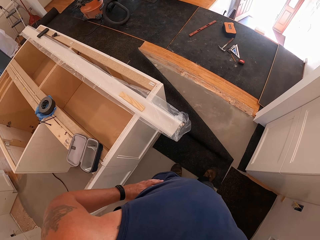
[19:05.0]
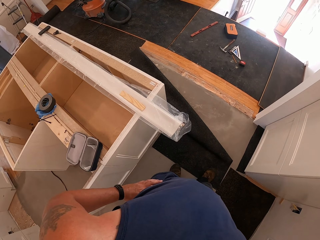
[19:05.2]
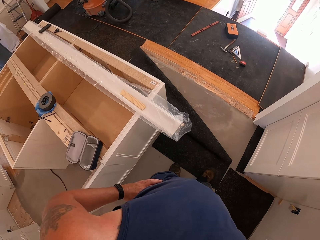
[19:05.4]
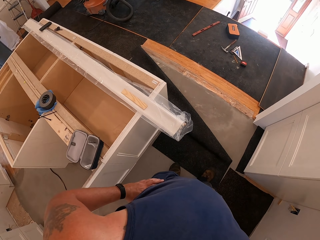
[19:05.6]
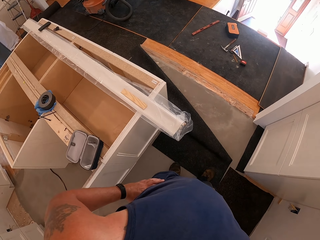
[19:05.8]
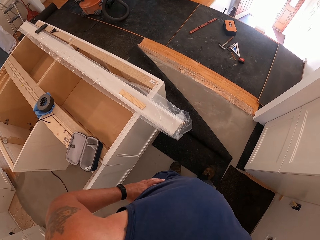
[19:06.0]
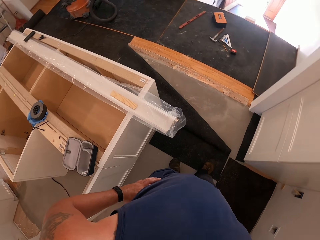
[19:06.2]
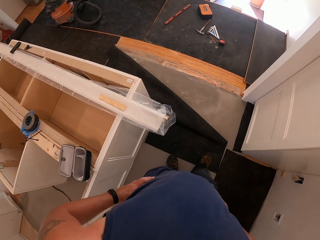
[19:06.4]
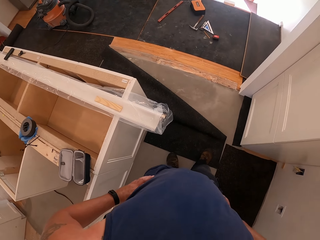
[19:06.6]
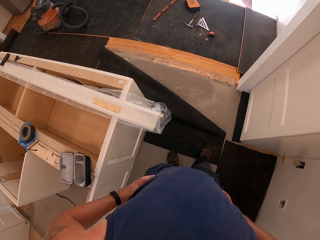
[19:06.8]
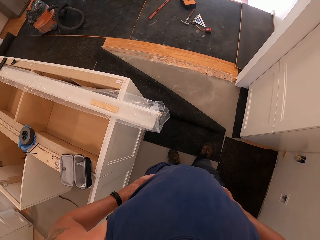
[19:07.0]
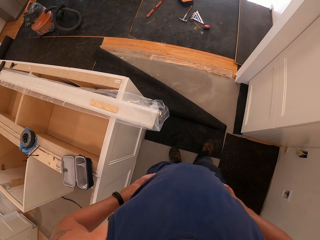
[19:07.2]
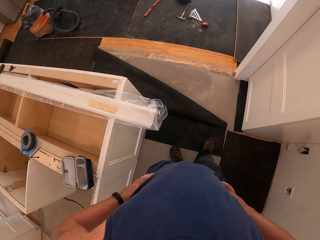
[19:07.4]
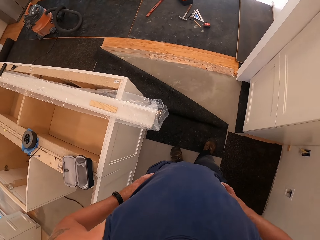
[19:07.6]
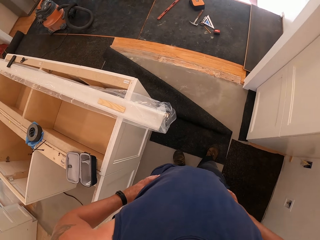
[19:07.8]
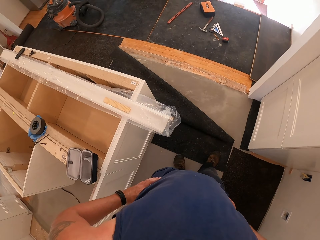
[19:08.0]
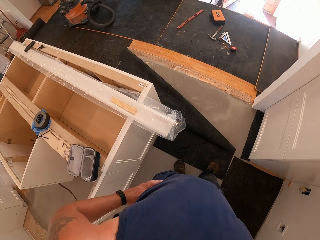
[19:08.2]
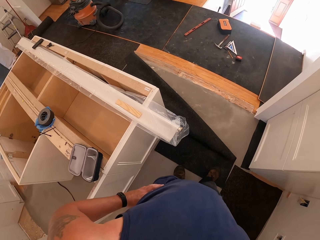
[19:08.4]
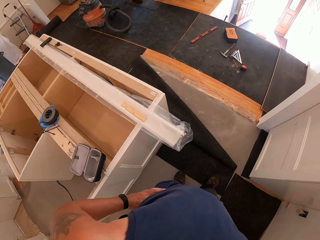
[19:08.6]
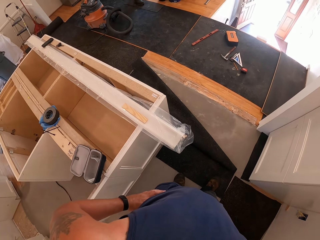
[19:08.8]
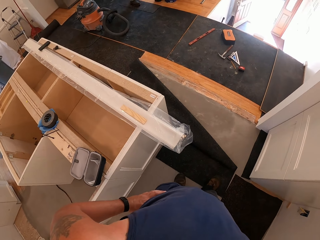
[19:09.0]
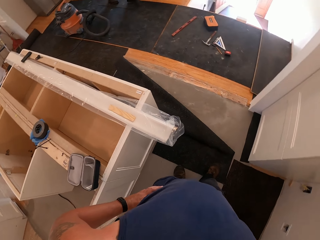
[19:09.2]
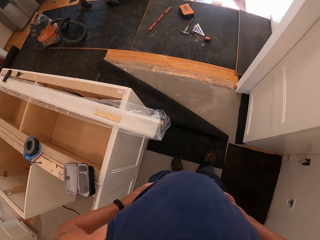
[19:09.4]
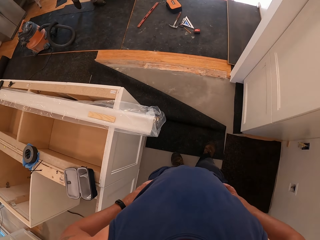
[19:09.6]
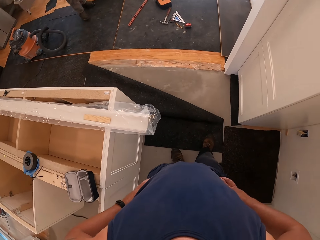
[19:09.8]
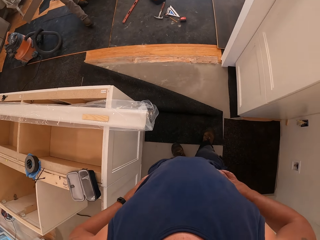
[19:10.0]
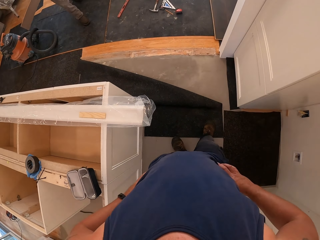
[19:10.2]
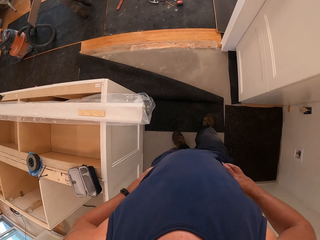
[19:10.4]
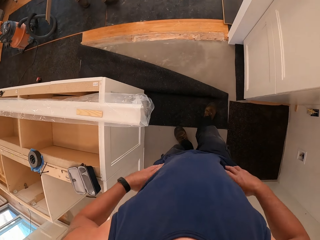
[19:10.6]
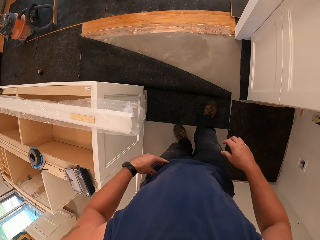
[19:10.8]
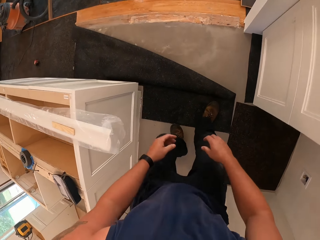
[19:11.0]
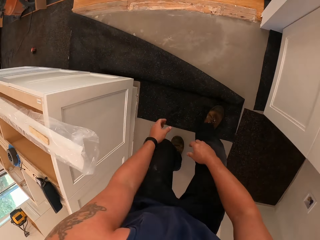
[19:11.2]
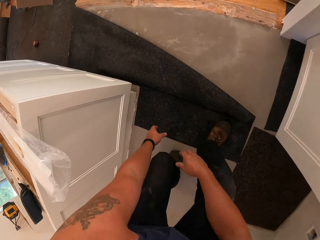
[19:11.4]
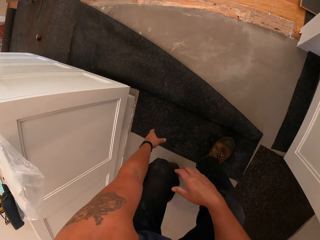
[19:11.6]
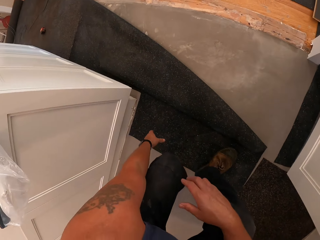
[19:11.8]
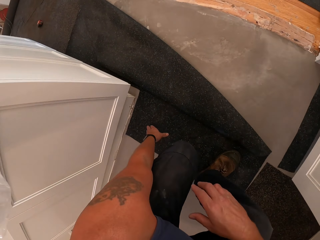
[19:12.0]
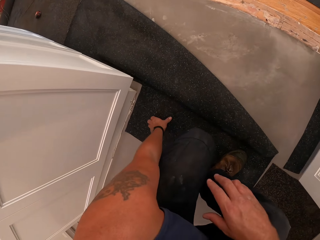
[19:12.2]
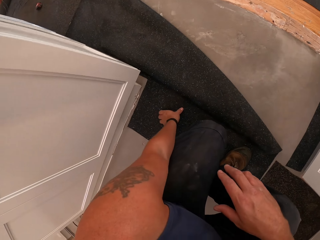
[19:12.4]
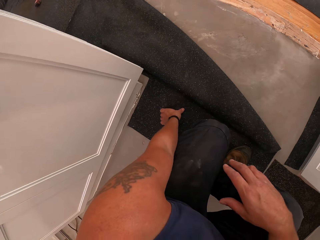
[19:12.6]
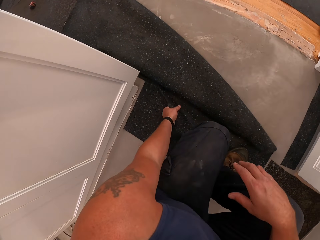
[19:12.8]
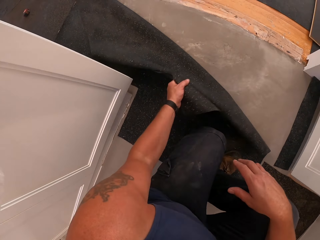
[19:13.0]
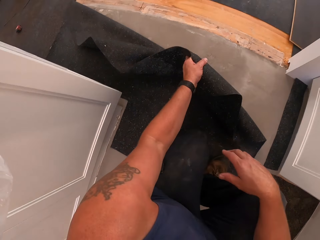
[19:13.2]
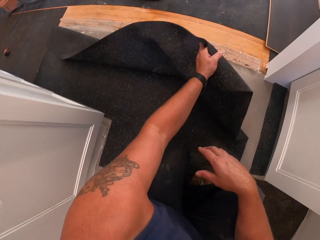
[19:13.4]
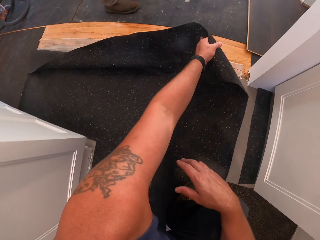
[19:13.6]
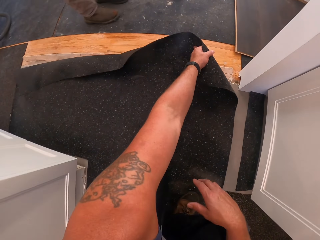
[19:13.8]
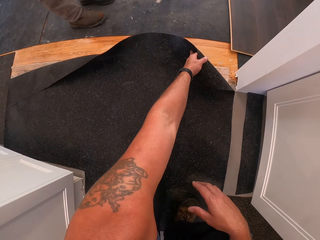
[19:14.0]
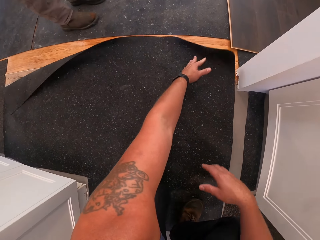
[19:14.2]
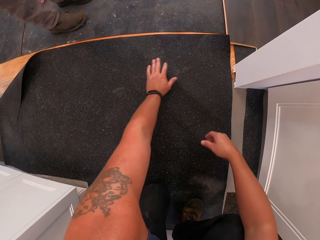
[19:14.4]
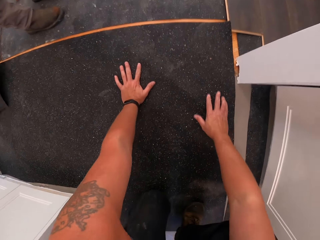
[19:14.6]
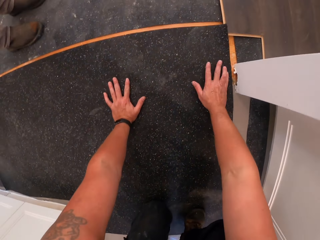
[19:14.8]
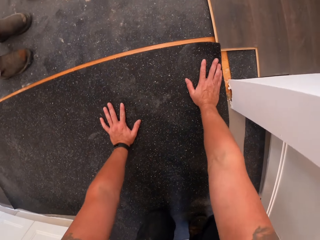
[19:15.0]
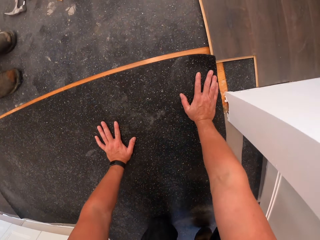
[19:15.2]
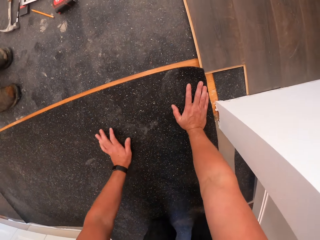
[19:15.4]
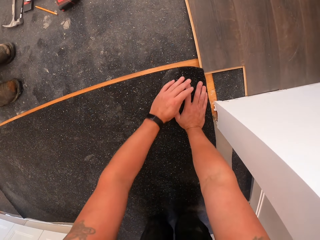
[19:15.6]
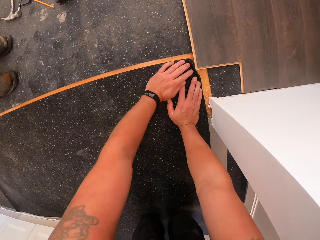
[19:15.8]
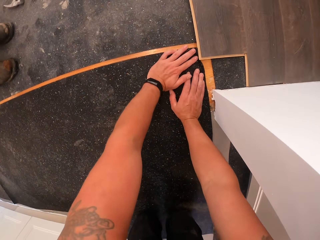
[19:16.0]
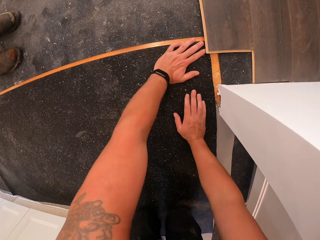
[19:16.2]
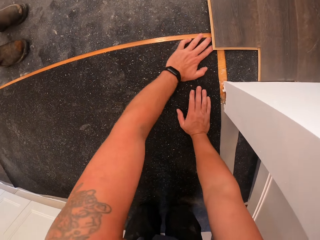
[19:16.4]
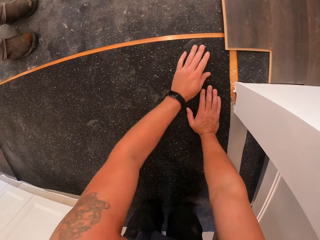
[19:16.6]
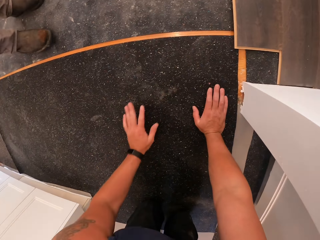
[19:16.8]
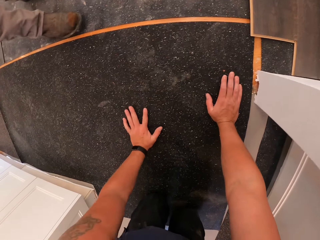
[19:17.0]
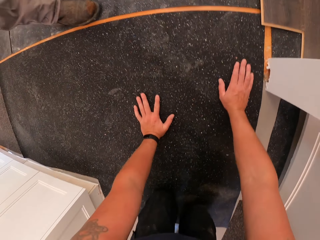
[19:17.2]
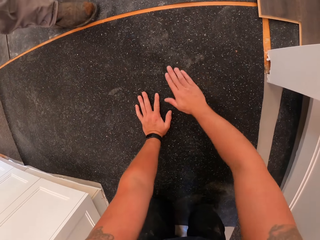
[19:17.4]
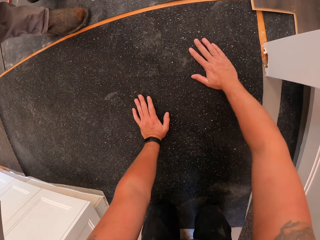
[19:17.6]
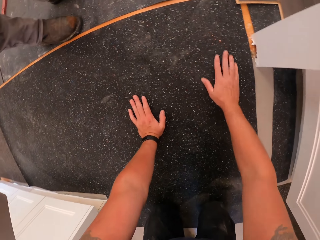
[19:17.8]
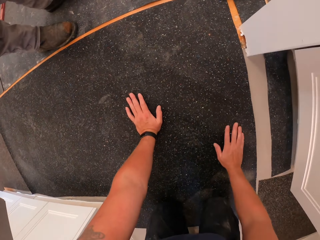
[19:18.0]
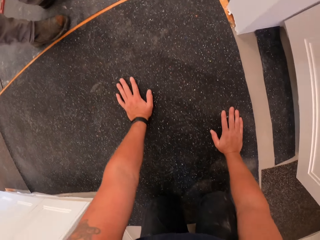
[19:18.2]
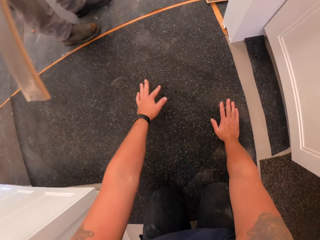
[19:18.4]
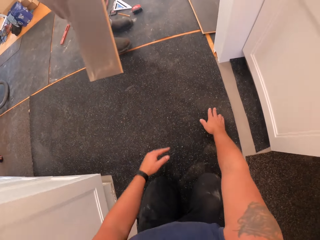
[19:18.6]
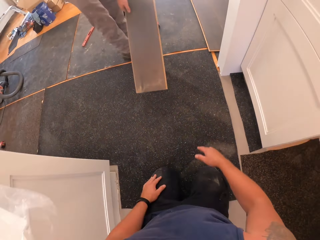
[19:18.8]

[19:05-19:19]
A man walks around the room. The camera wearer squats. They cover the floor board with a floor cover with the left hand. They adjust the mat. The man drops a board on the floor board with both hands.

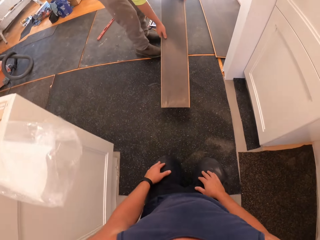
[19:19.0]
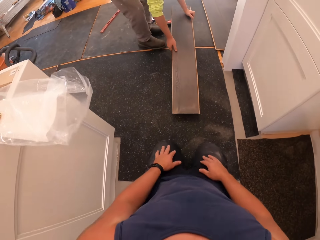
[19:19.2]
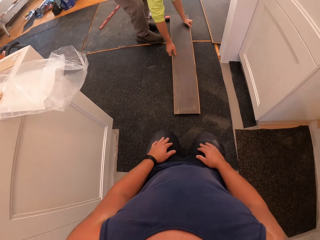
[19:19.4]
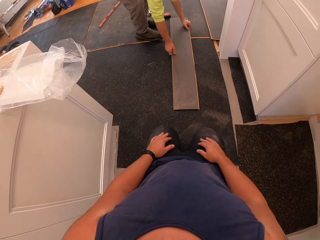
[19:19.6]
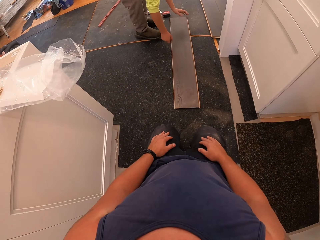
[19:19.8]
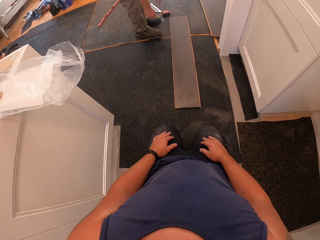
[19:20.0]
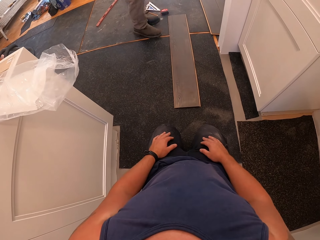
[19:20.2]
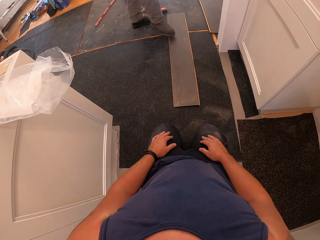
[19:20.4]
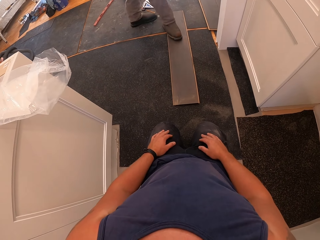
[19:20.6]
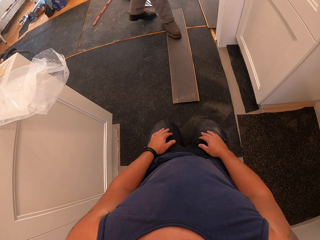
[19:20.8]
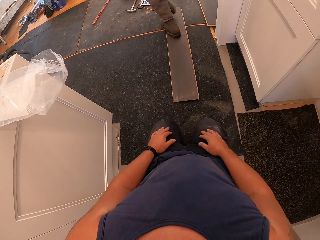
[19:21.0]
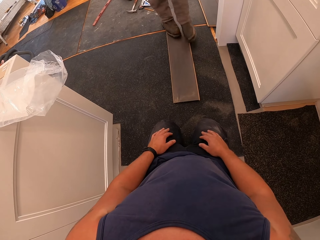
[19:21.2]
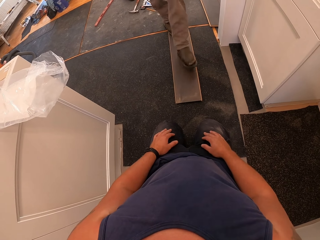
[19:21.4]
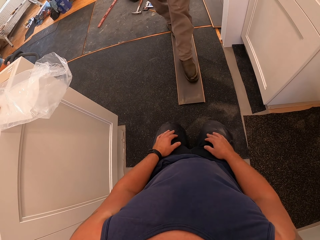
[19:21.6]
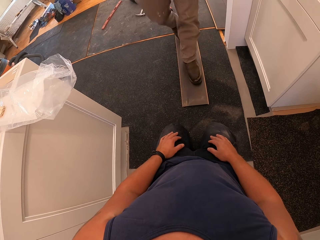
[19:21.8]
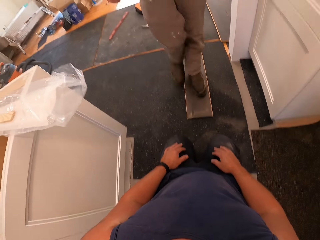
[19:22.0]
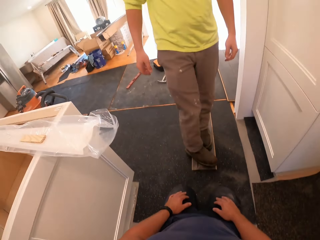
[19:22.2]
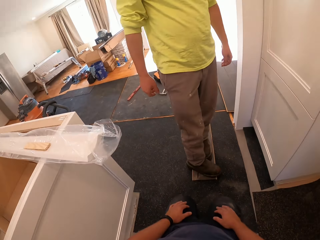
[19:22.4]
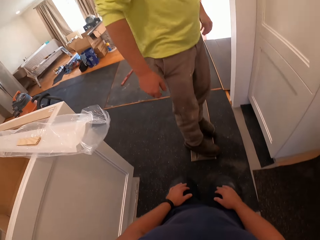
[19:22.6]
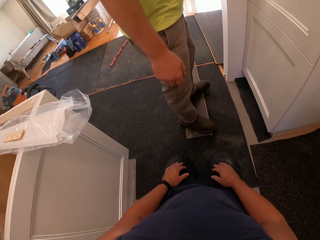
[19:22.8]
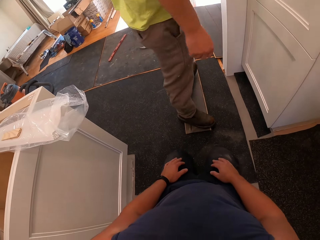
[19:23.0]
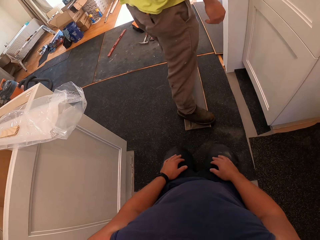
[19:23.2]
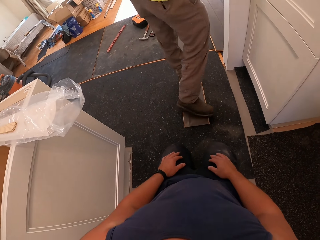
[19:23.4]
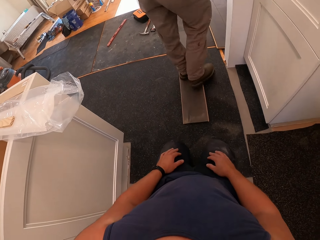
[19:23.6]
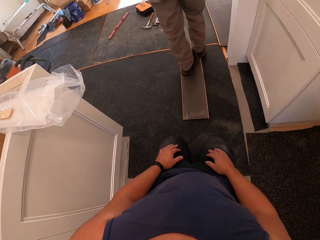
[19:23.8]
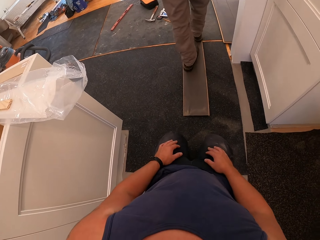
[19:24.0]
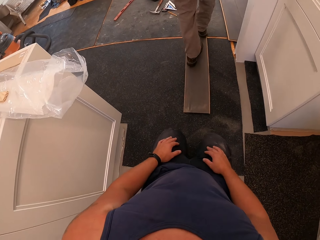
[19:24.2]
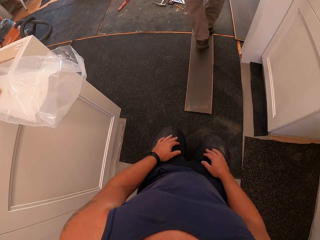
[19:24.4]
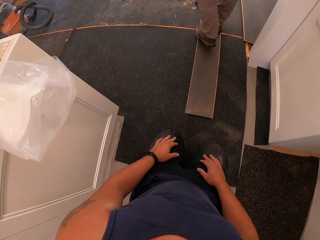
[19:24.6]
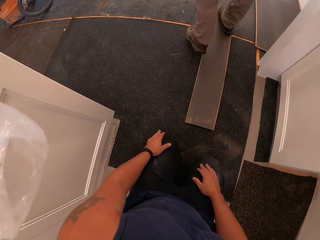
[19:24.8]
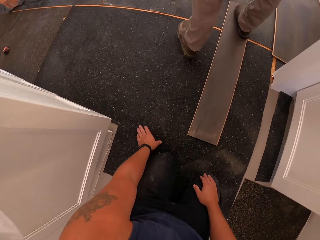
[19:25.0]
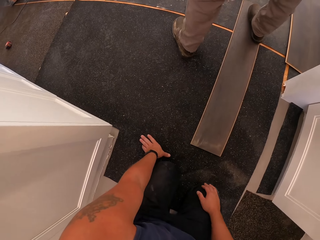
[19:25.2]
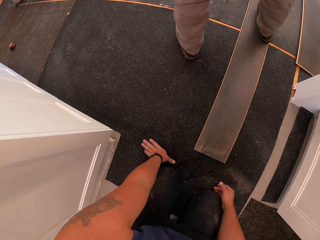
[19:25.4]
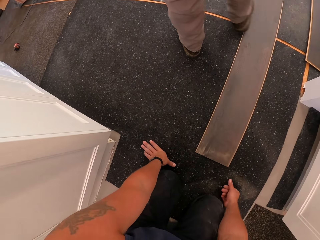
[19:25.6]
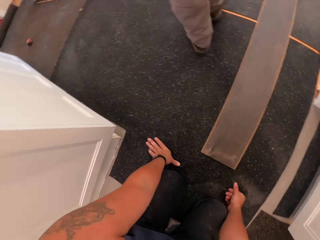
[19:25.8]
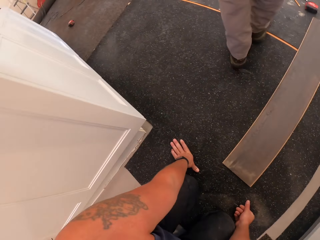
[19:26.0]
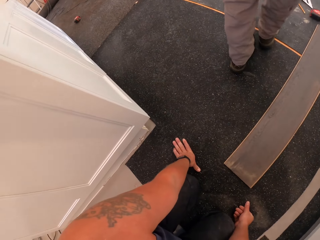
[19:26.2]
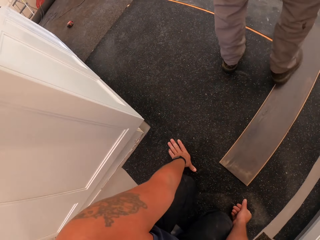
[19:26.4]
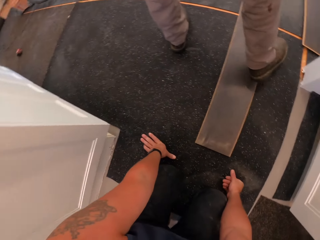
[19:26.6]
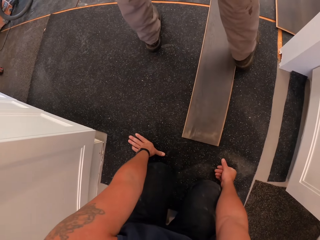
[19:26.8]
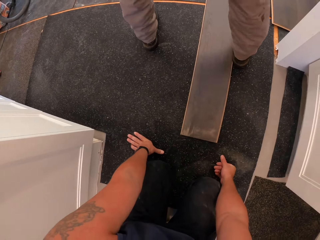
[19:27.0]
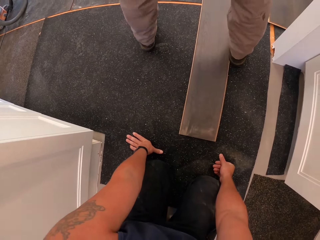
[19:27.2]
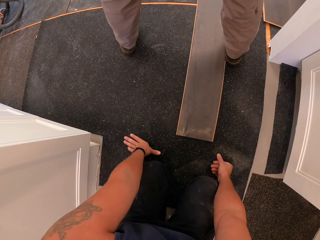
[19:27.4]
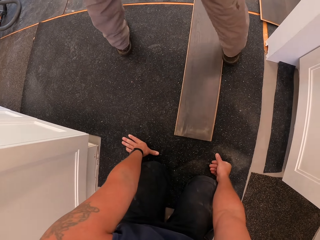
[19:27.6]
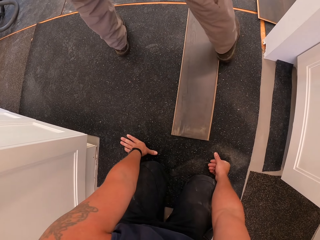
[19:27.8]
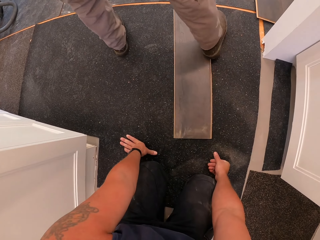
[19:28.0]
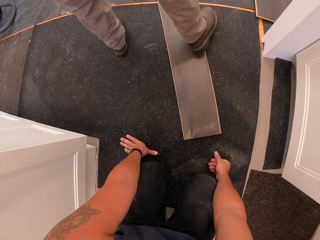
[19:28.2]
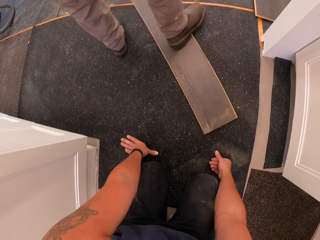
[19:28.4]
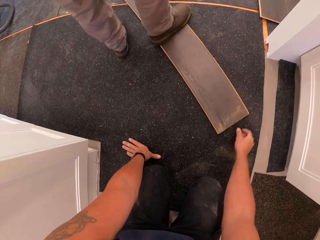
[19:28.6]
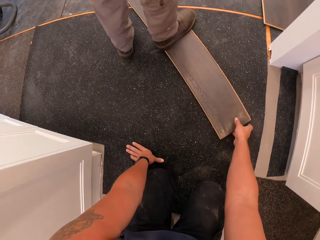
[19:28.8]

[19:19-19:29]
A man places the tile on the floor. The man climbs on the board. The man steps on the tile. The man walks on the board. The man climbs down the board. The man moves the tile. The man adjusts the board with the right leg.
